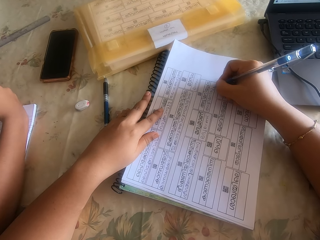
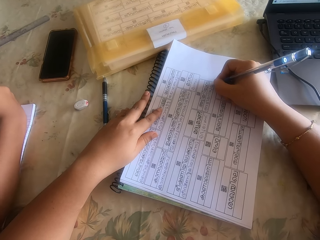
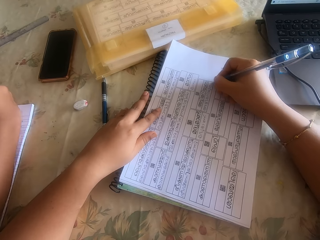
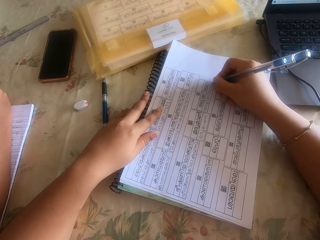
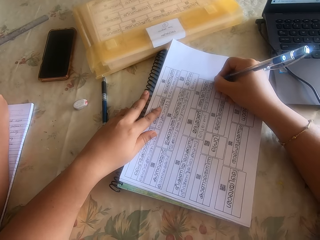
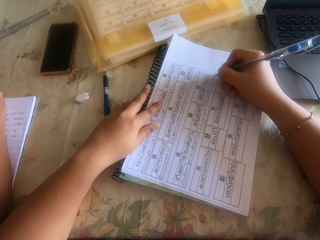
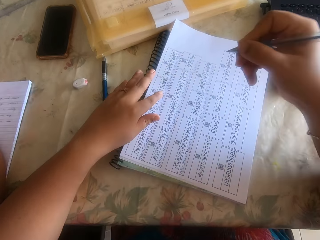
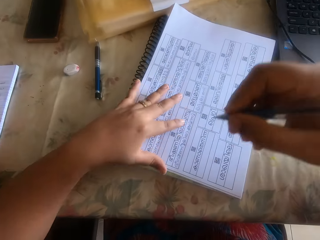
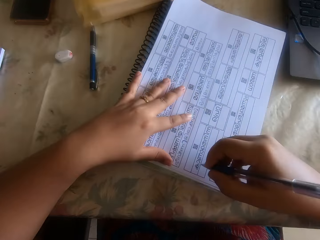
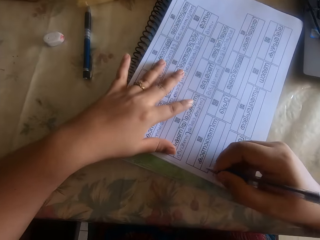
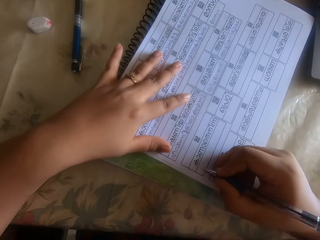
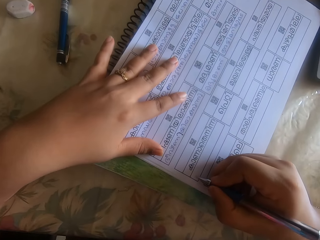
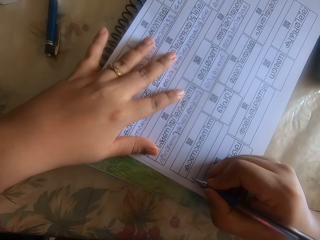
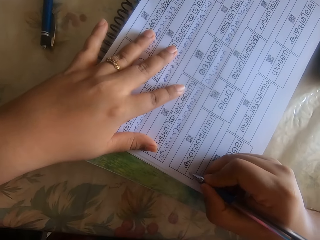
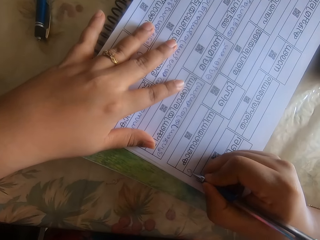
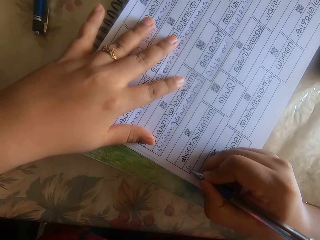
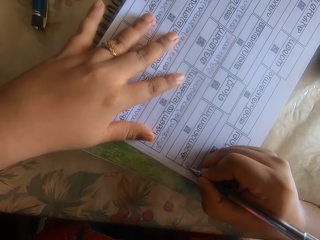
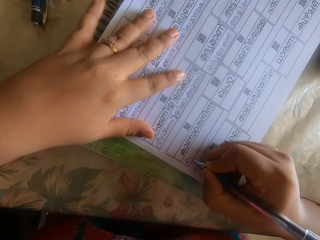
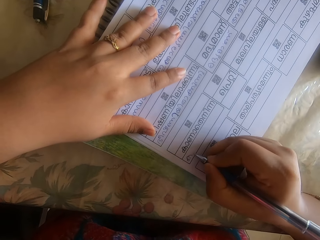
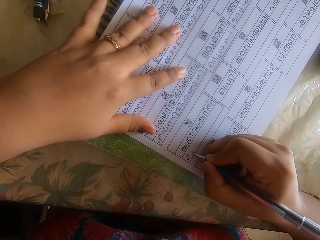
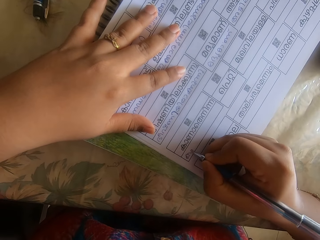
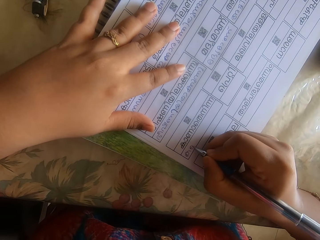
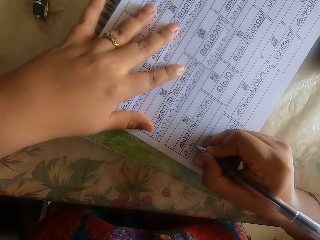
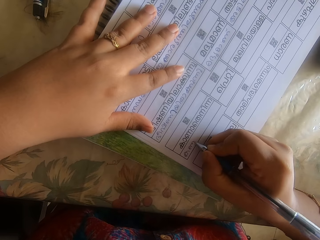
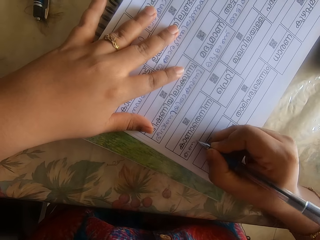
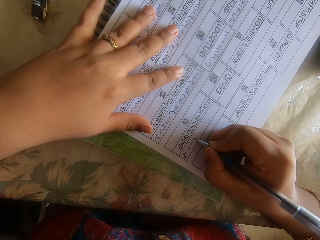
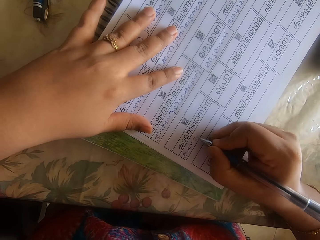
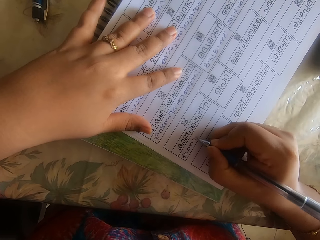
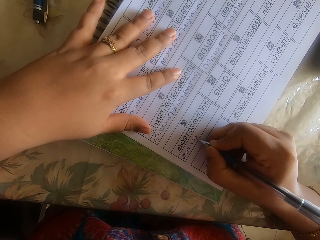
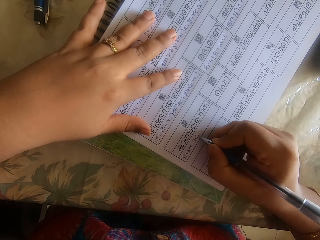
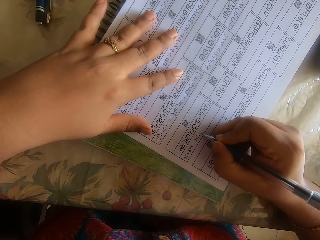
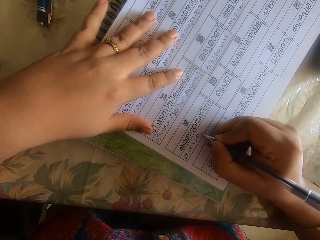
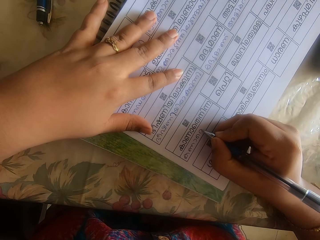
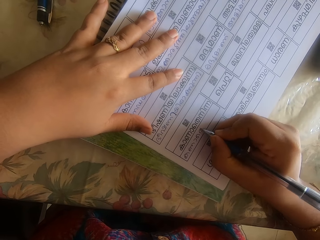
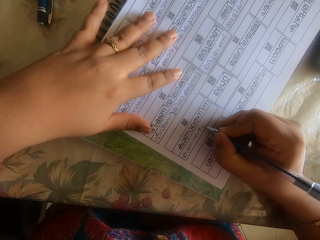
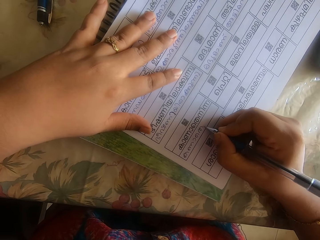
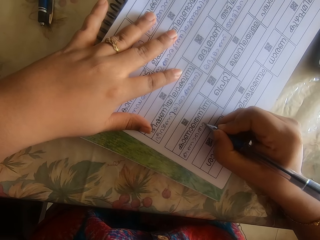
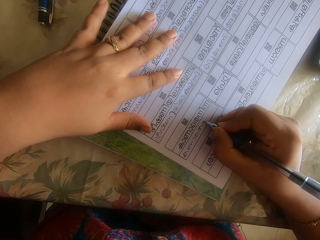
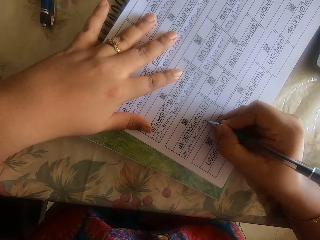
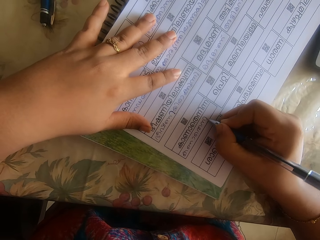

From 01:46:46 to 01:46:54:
The camera wearer lifts up the pen. They drag the papers on the table. They write on a piece of paper with a pen.

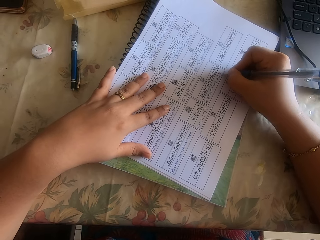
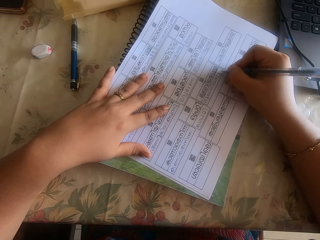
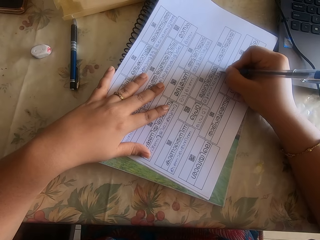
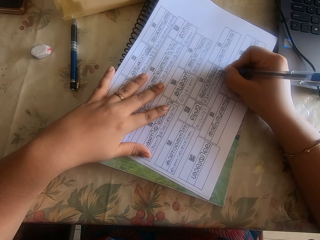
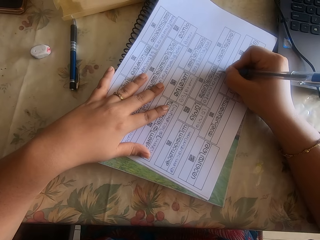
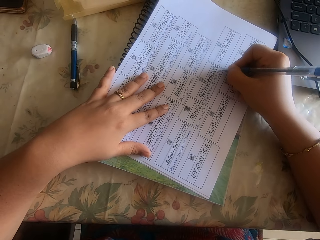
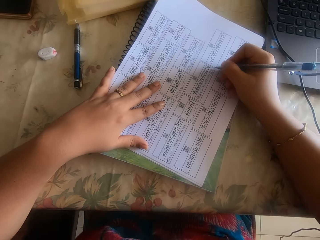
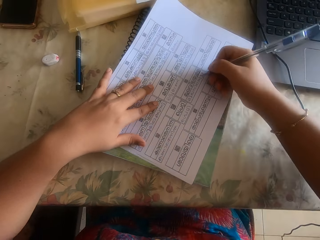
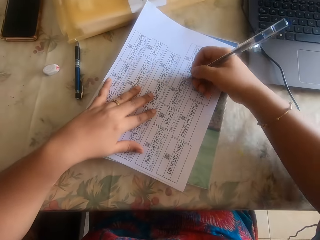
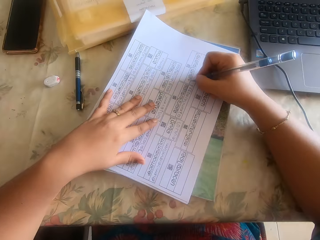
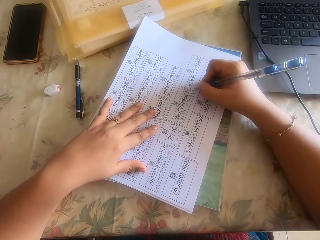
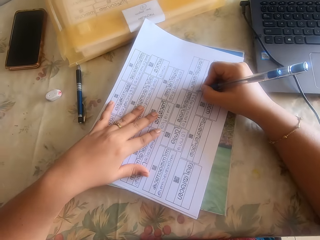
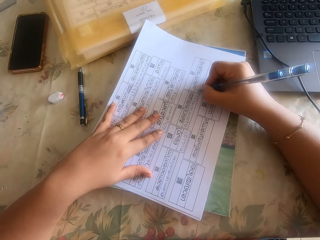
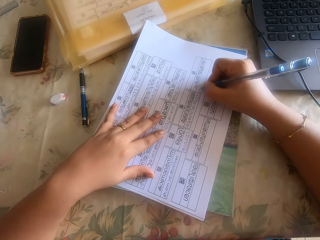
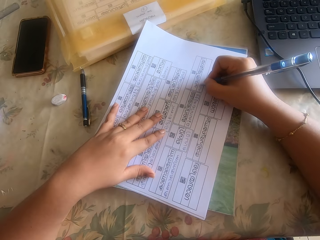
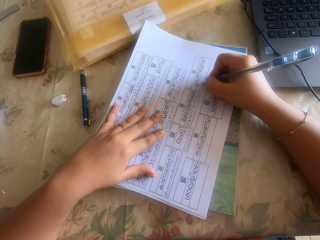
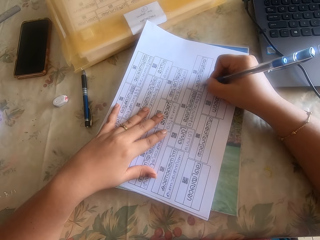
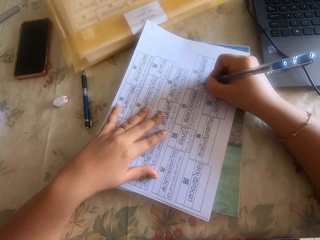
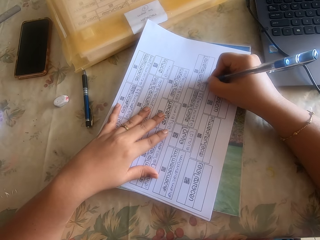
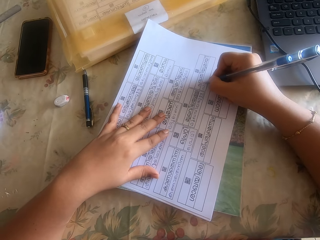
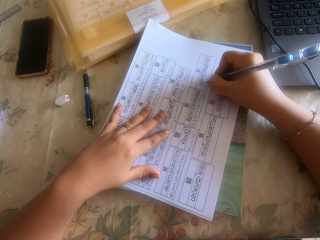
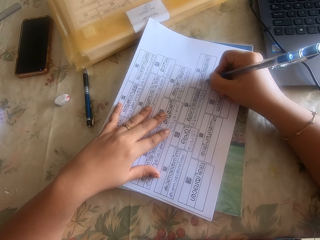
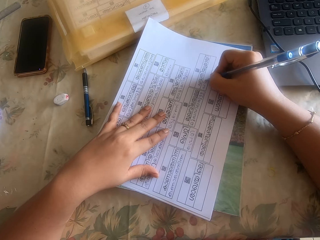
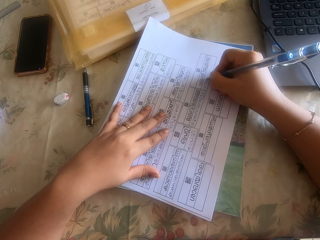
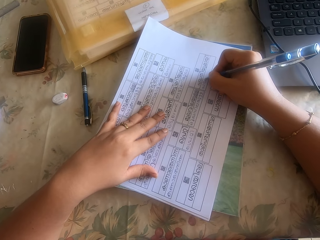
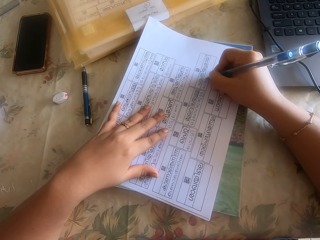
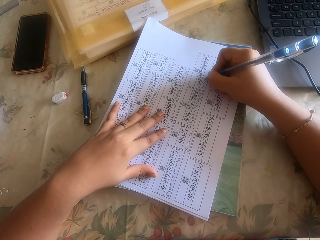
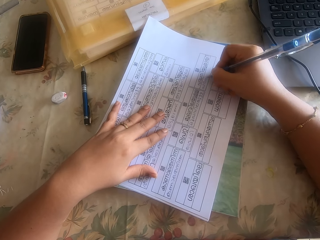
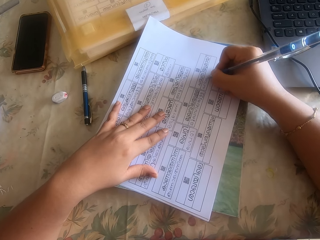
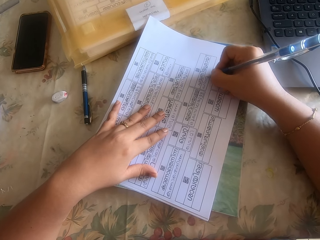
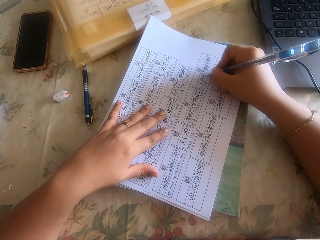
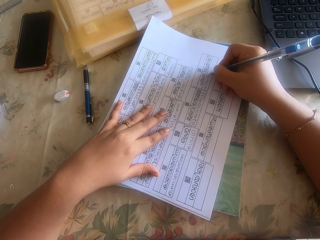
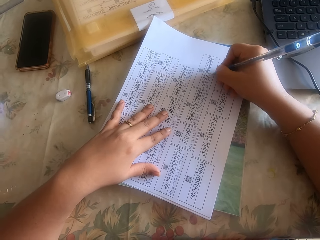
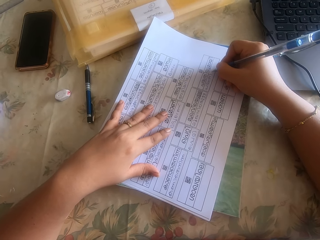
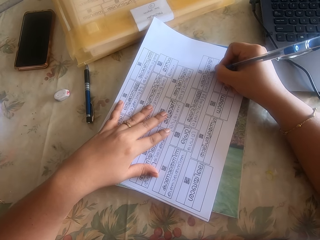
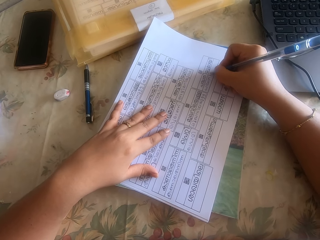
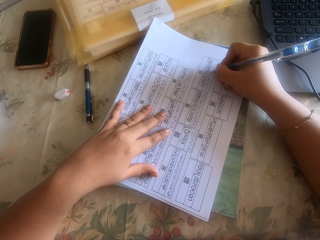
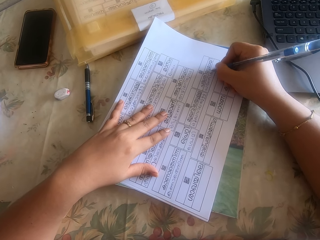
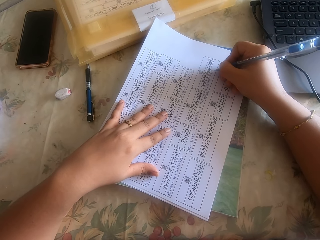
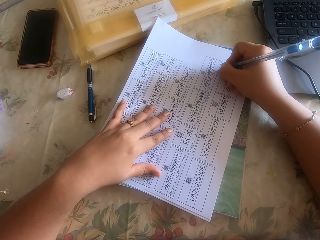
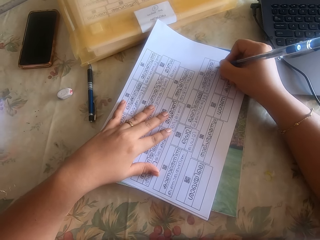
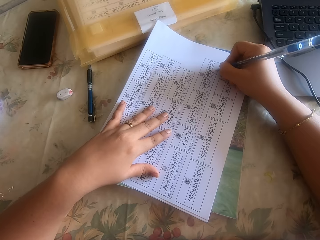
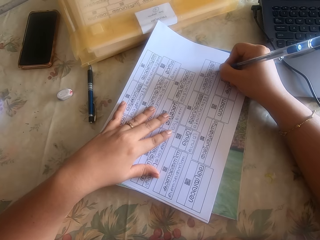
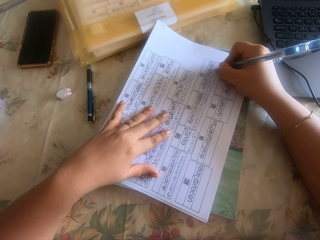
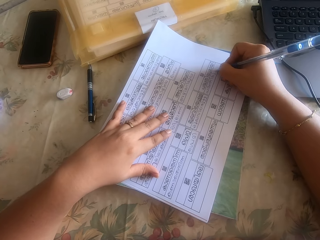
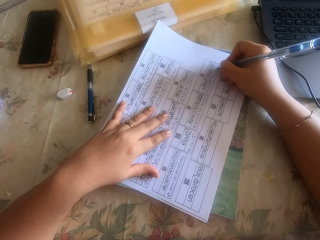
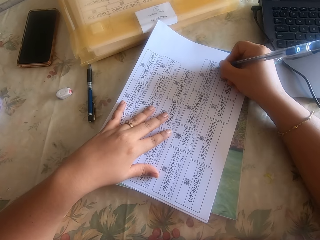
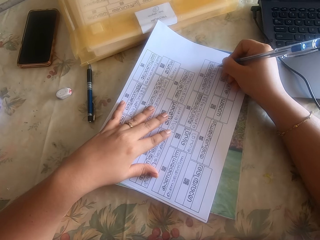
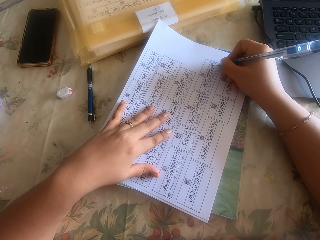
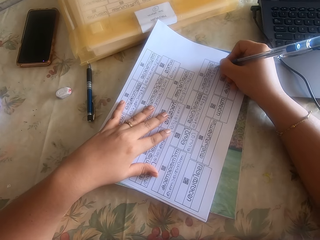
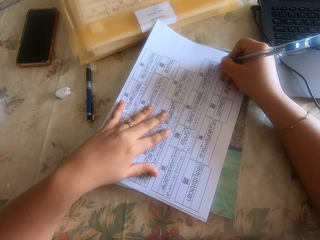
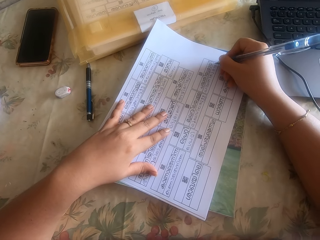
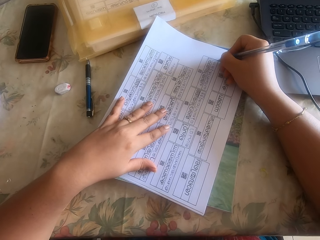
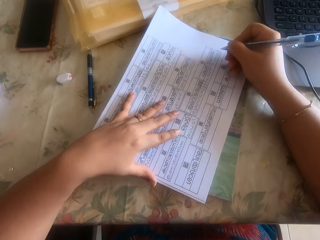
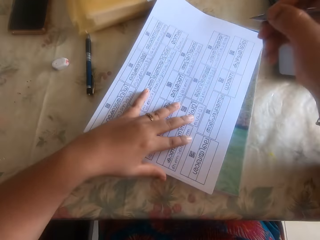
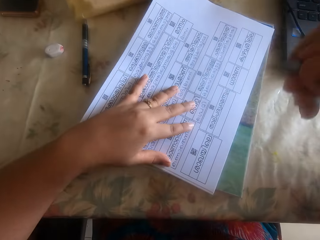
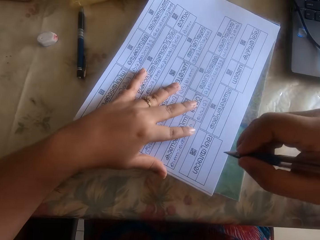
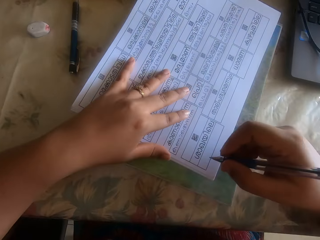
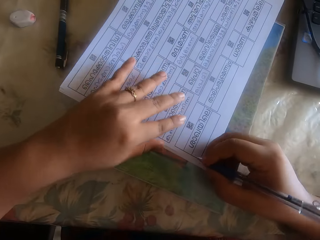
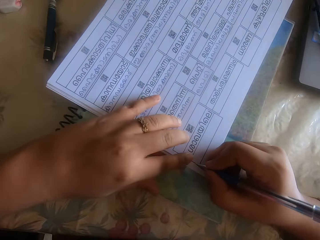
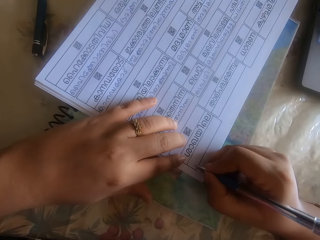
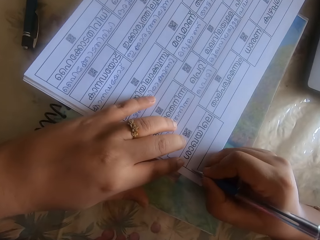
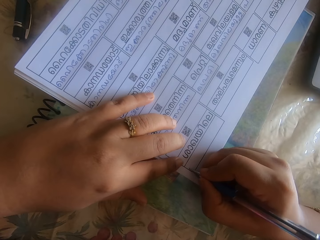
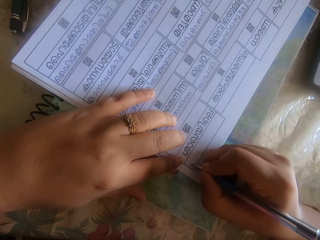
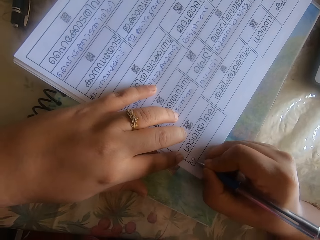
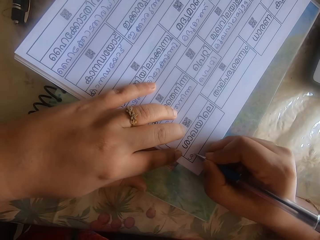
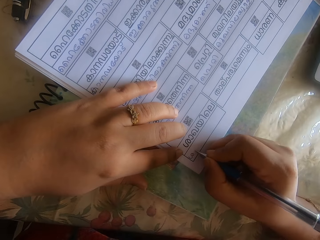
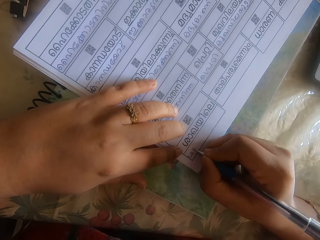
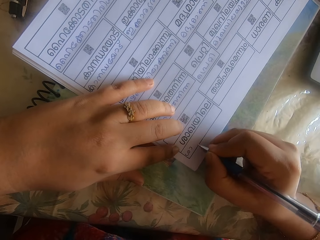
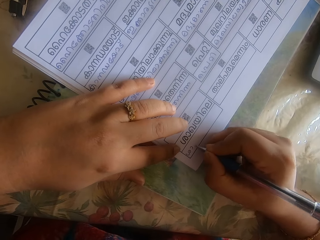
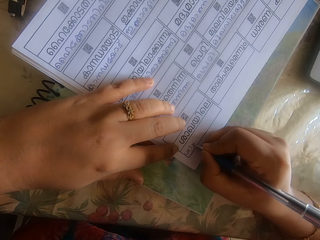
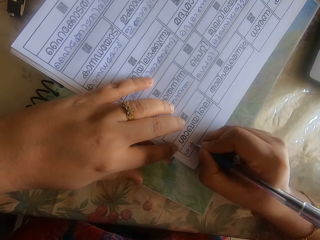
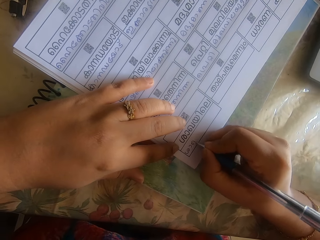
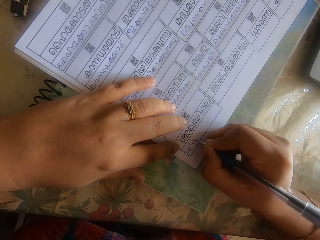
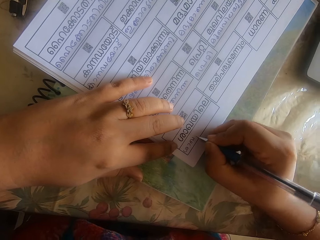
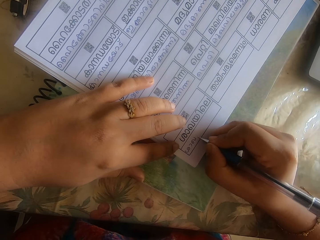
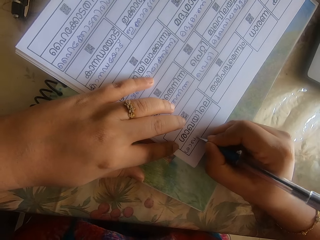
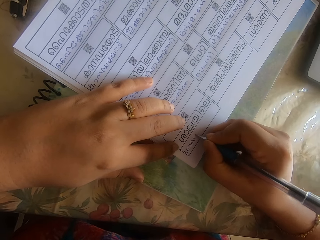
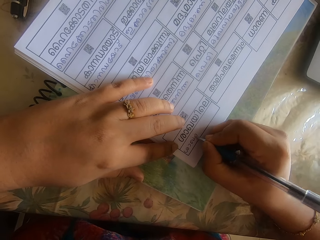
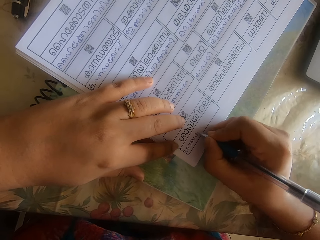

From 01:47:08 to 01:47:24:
The camera wearer drags the papers on the table. She writes on a piece of paper with a pen. She lifts up the pen. She adjusts the book on the desk with her left hand. She drags the papers on the table. She writes on the paper under her left hand on the desk with the pen in her right hand.
